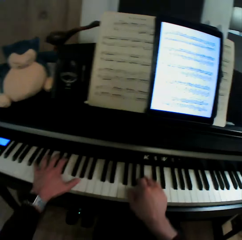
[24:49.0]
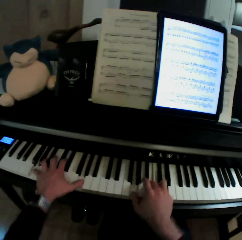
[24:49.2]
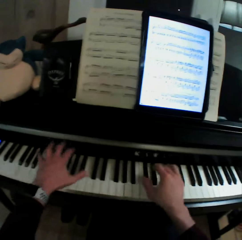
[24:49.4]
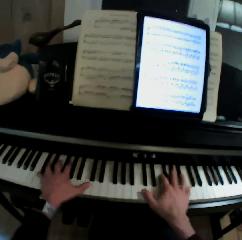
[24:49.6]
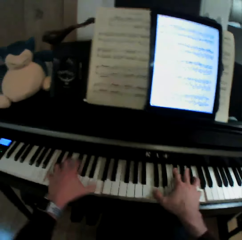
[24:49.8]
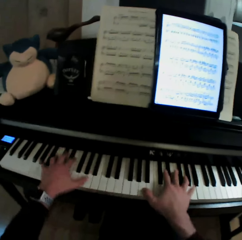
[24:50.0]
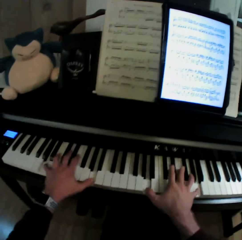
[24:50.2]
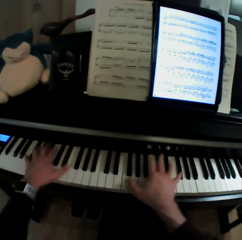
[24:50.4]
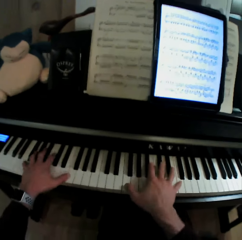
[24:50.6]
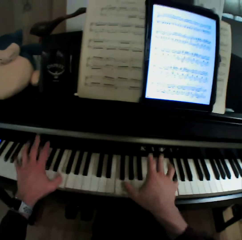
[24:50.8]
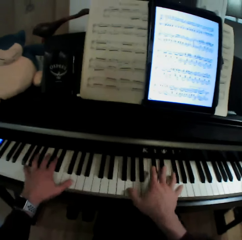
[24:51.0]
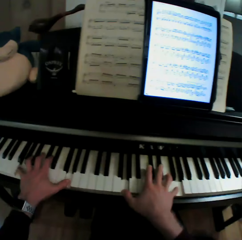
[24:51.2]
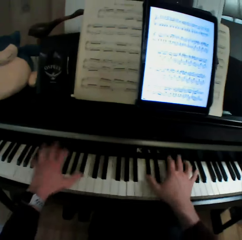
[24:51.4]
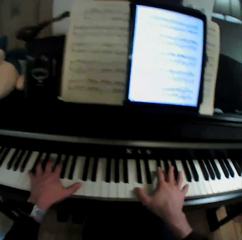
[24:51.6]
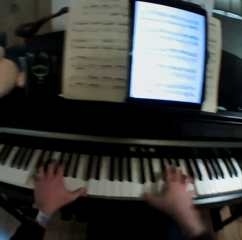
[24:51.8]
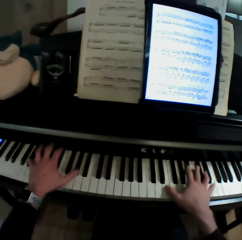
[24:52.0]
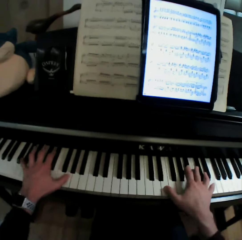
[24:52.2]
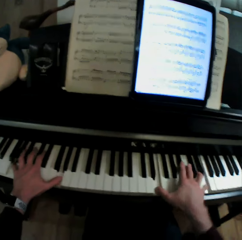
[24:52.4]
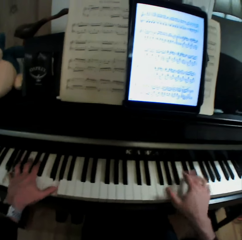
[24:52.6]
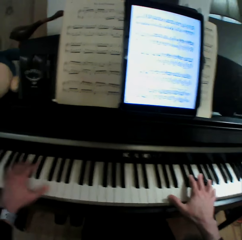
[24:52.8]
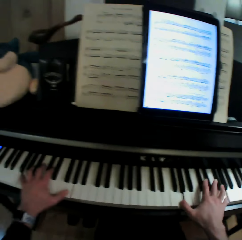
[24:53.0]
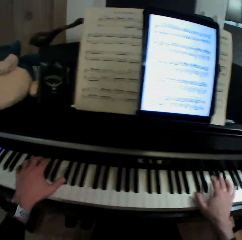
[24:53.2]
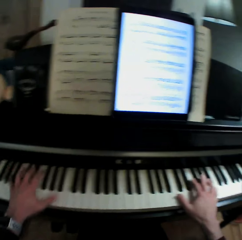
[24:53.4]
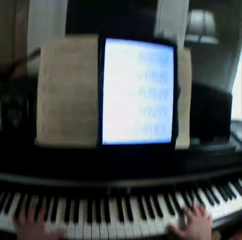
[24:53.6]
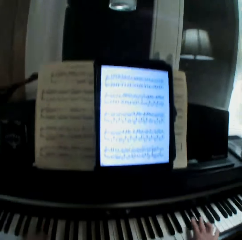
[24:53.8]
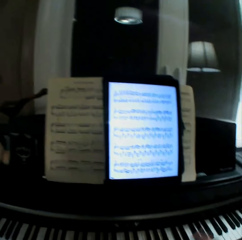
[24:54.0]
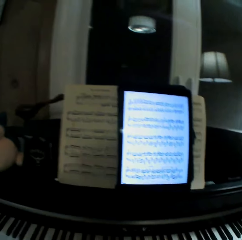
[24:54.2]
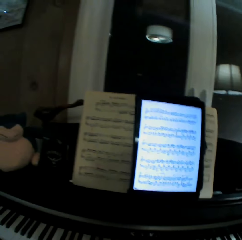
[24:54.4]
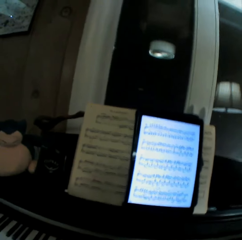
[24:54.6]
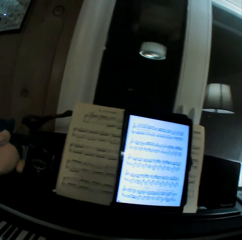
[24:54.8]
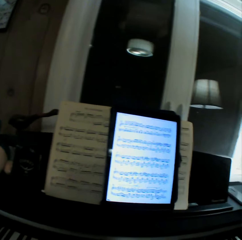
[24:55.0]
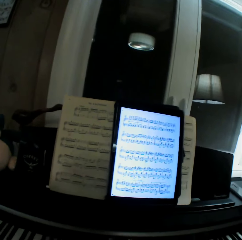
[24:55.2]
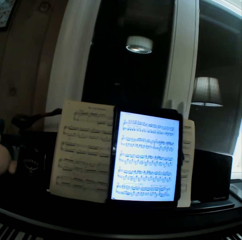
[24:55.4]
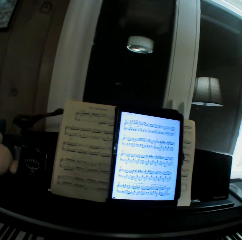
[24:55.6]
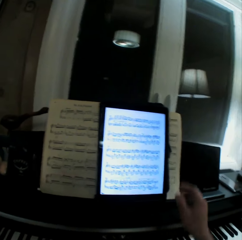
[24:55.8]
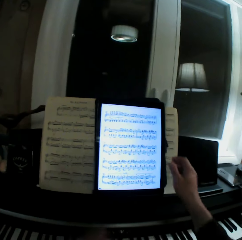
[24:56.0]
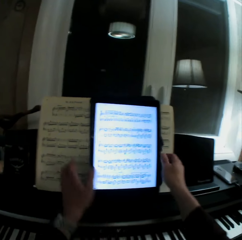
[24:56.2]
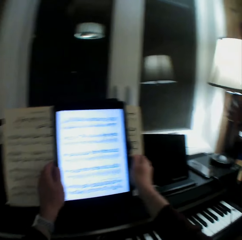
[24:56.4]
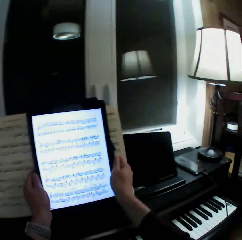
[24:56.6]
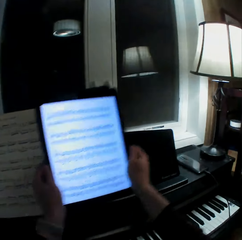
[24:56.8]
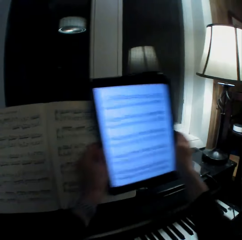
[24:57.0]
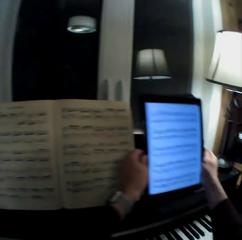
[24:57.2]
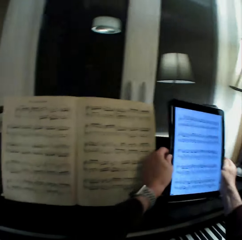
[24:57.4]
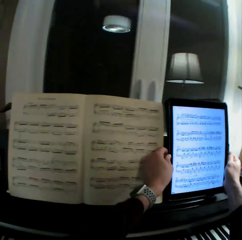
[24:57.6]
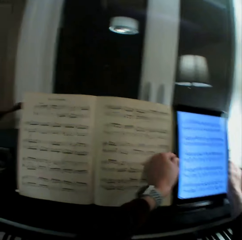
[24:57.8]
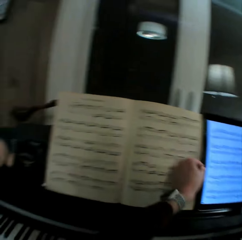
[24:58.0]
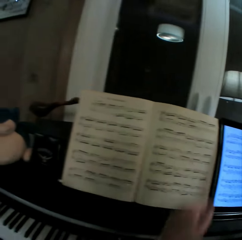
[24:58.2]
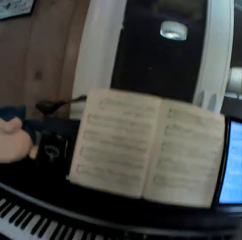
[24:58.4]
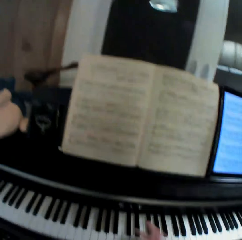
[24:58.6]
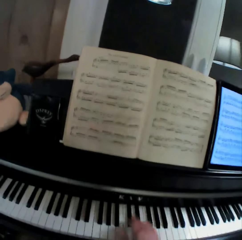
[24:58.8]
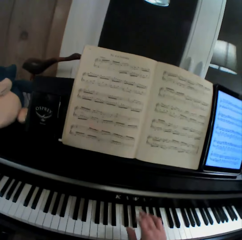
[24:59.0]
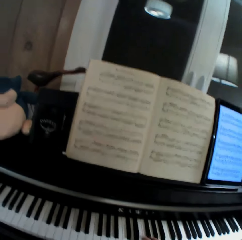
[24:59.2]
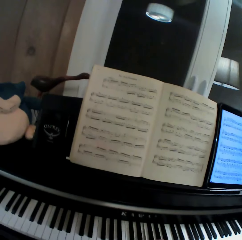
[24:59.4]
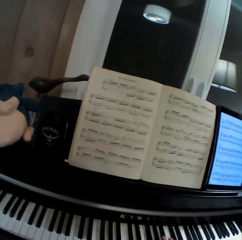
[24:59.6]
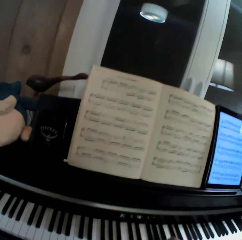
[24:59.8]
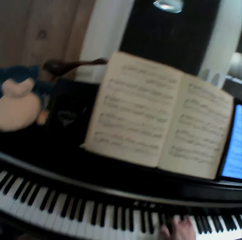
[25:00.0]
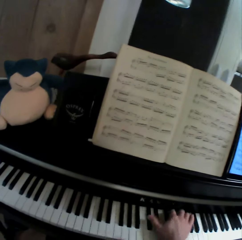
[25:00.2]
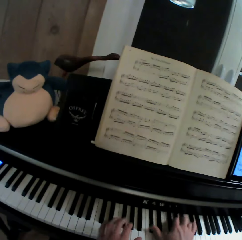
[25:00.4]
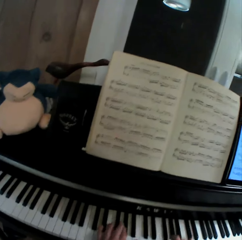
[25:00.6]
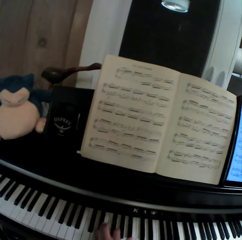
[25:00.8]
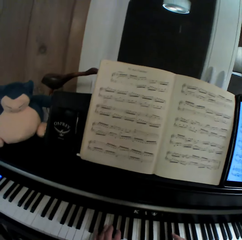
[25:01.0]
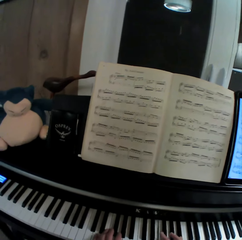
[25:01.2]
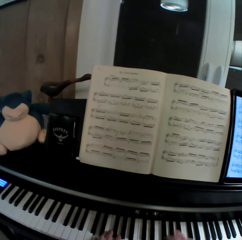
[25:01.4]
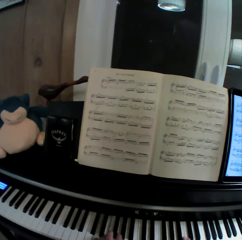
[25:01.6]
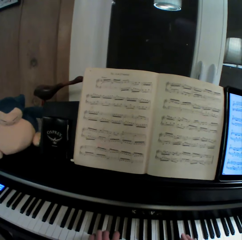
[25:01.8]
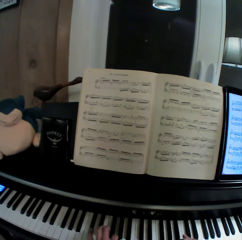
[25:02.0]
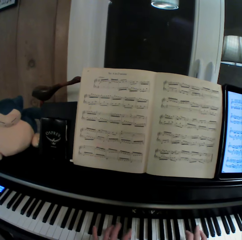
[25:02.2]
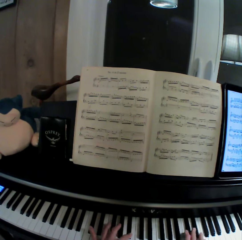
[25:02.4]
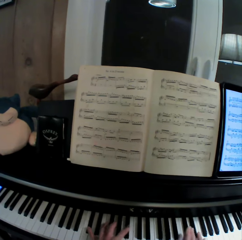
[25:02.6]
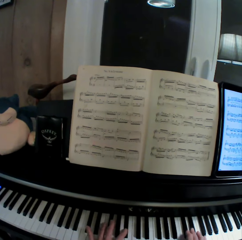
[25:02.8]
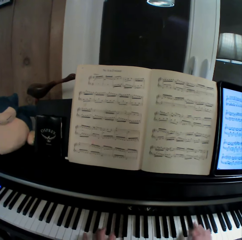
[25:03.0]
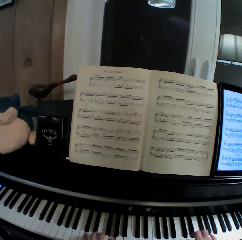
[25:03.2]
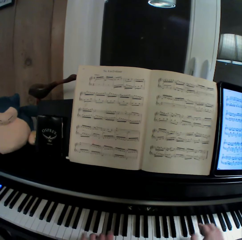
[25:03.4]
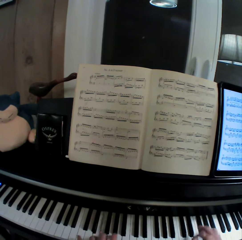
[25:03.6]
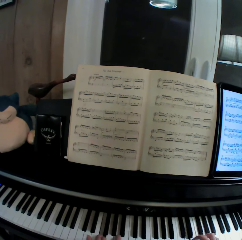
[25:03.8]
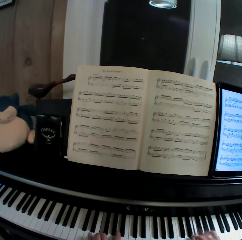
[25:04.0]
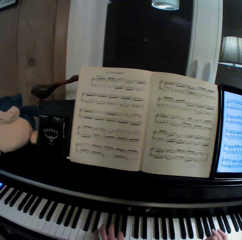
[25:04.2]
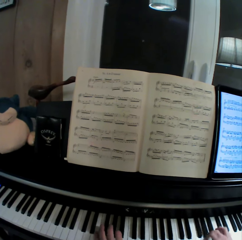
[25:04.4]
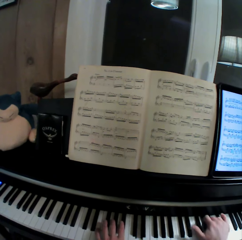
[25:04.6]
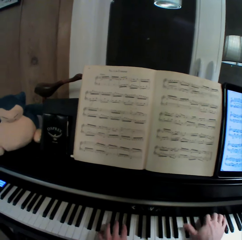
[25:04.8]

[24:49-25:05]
The camera wearer pulls his hand off the keyboard. He picks up a tablet and puts the tablet aside. He plays the keyboard with both hands.

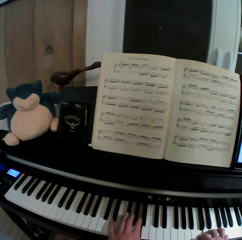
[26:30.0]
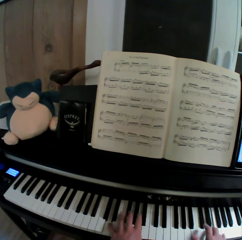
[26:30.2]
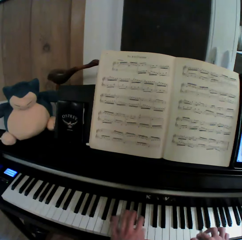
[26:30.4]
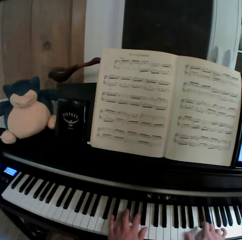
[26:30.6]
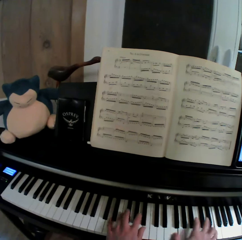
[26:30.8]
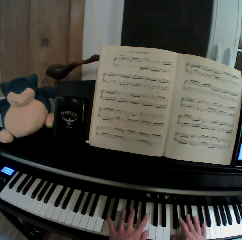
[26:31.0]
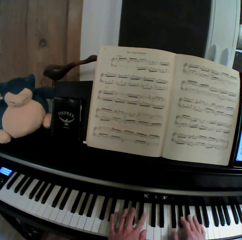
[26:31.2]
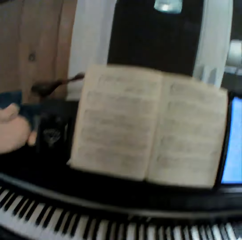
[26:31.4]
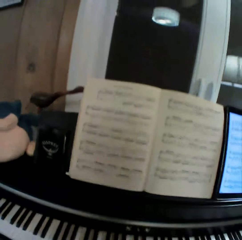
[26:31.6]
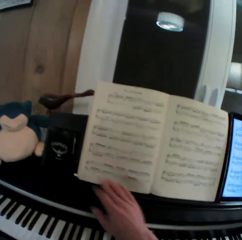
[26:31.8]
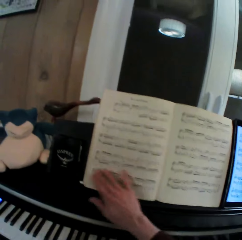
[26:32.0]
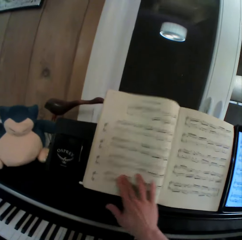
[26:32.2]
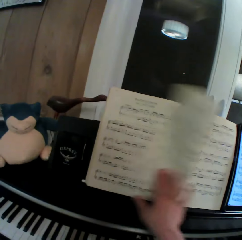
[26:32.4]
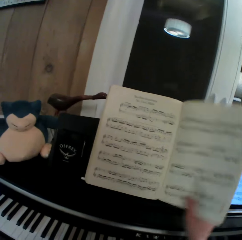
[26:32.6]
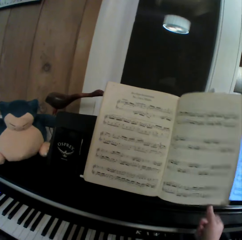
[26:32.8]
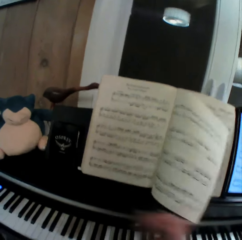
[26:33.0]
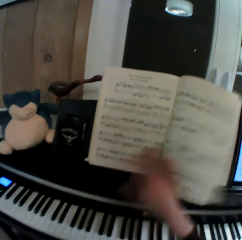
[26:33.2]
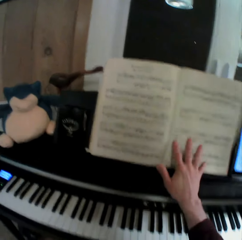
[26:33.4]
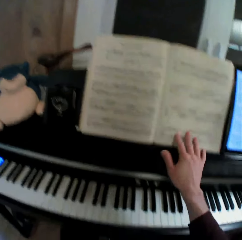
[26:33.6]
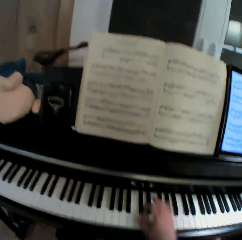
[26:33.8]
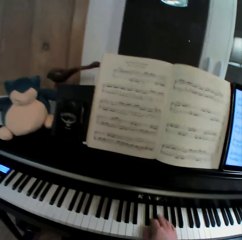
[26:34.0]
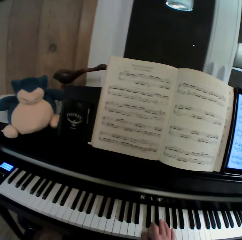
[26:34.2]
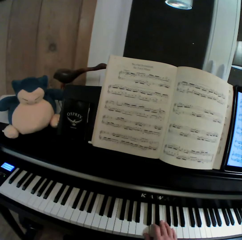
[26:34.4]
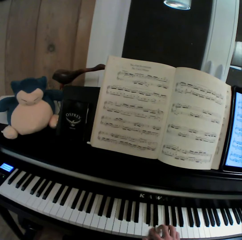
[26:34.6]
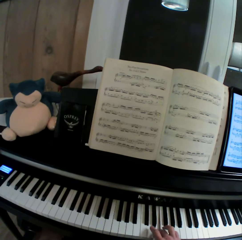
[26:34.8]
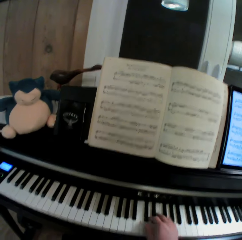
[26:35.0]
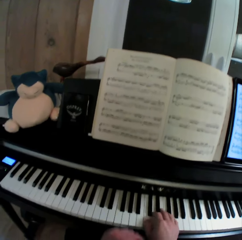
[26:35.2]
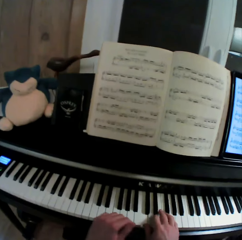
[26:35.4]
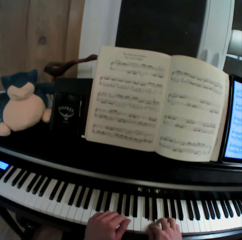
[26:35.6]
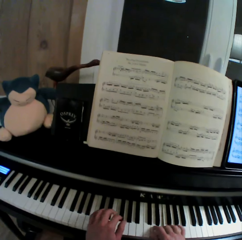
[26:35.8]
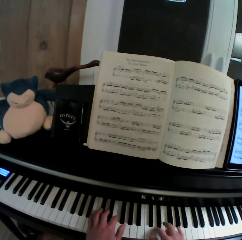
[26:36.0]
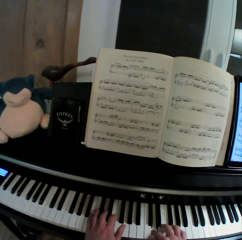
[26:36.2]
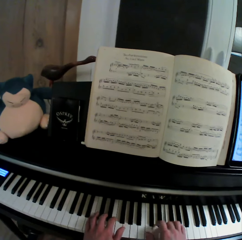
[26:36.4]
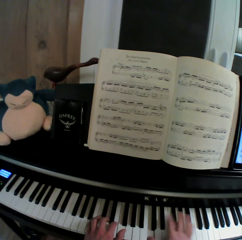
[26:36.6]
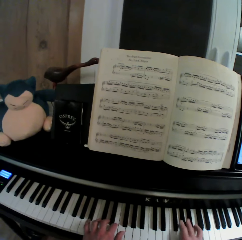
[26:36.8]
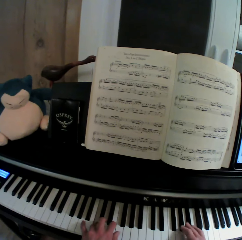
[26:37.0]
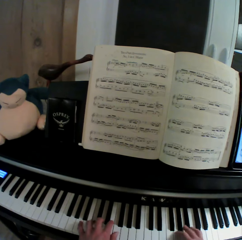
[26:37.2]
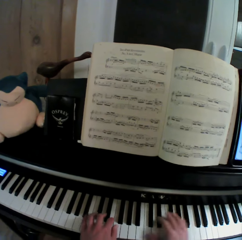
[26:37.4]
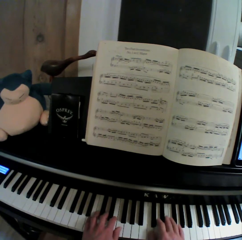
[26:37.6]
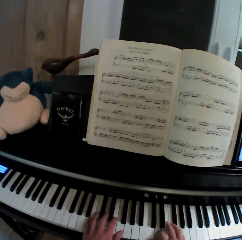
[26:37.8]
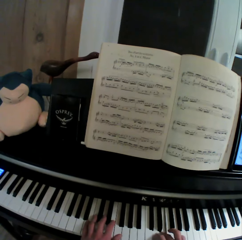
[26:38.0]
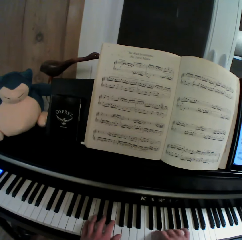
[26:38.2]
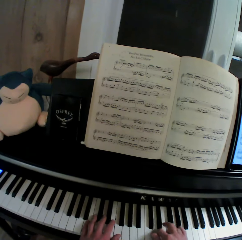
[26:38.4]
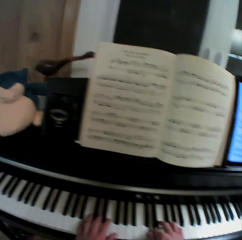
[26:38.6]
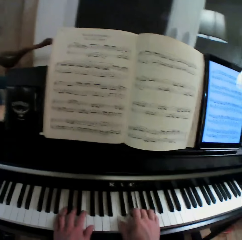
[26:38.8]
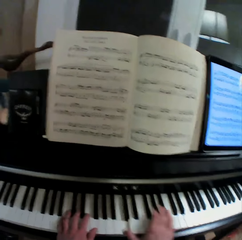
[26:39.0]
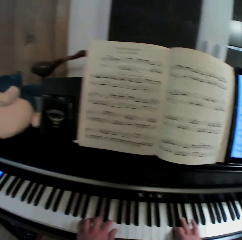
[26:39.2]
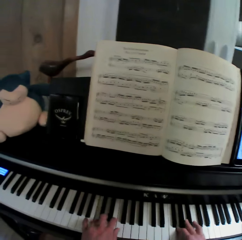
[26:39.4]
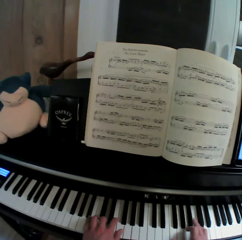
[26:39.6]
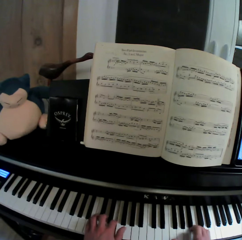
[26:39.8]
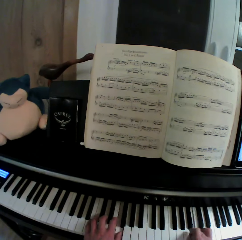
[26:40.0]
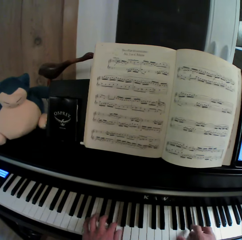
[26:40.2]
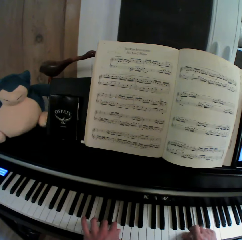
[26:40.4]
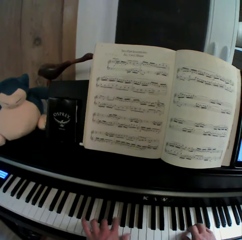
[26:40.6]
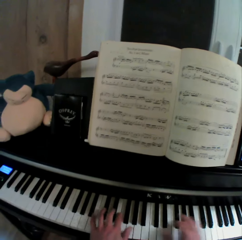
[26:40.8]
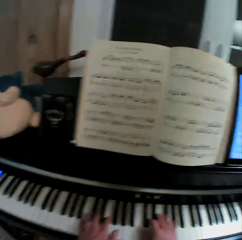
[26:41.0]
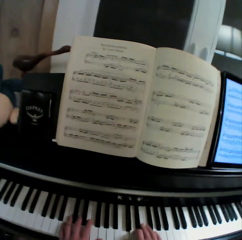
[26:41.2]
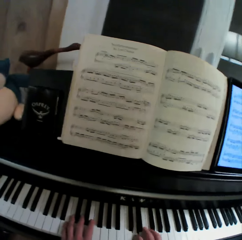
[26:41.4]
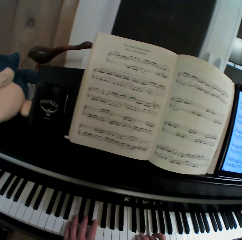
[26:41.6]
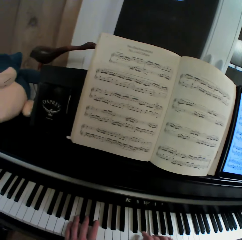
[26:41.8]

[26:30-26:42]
The camera wearer pulls his hand off the keyboard. He holds a page. He moves the music book page. He opens the page. He pulls his hand off the page. He plays the keyboard with his hand. He plays the keyboard with both hands.
